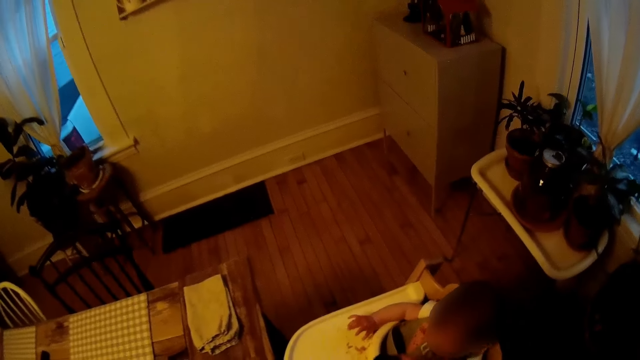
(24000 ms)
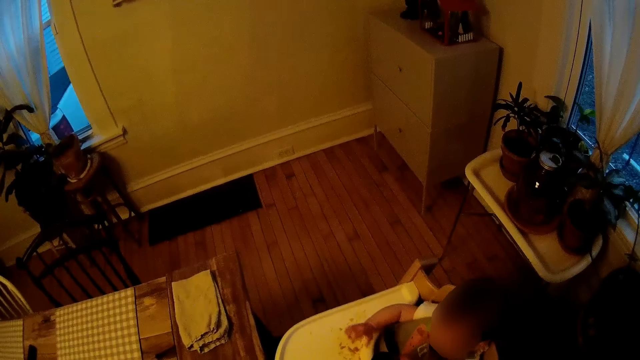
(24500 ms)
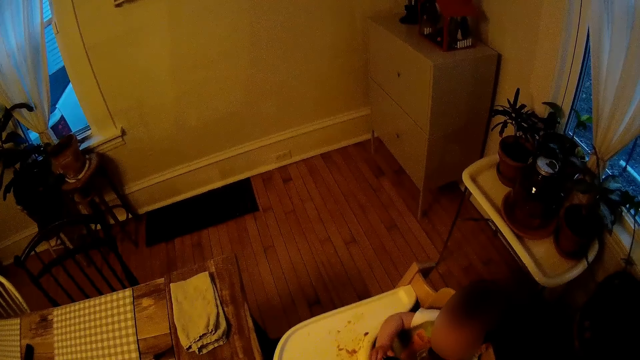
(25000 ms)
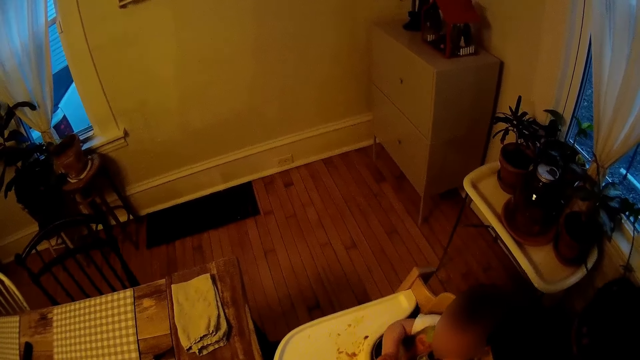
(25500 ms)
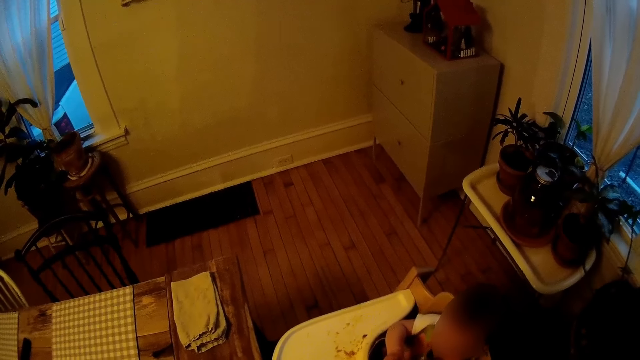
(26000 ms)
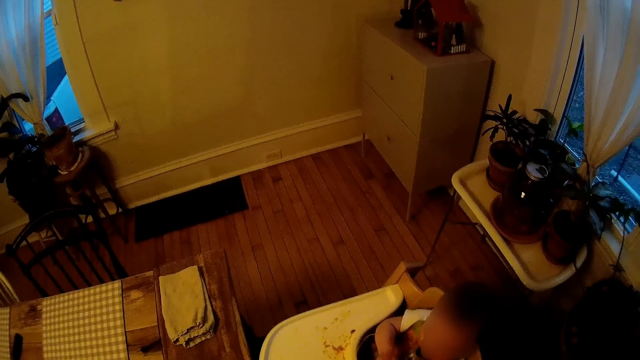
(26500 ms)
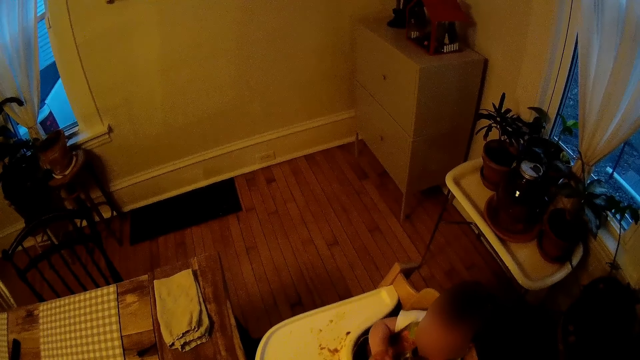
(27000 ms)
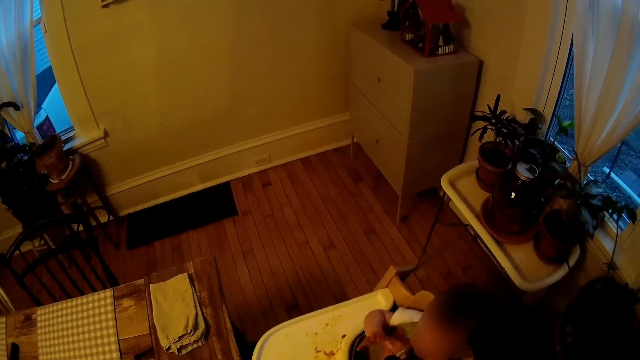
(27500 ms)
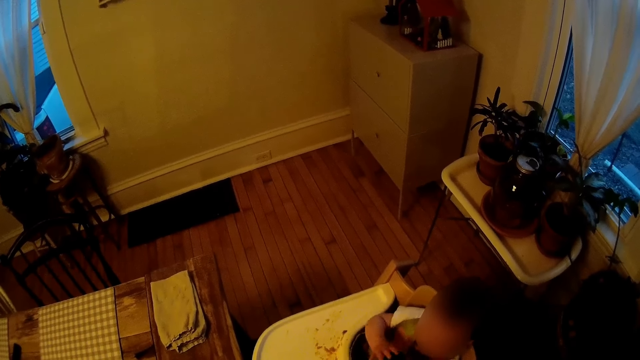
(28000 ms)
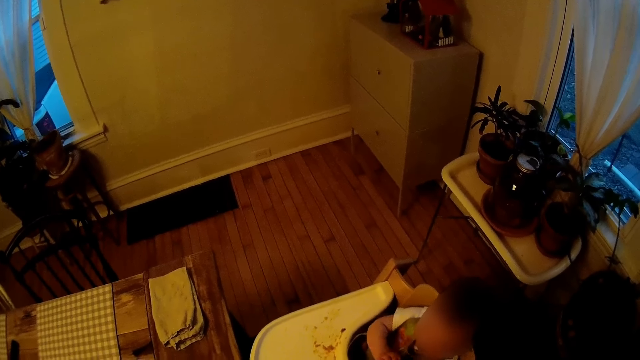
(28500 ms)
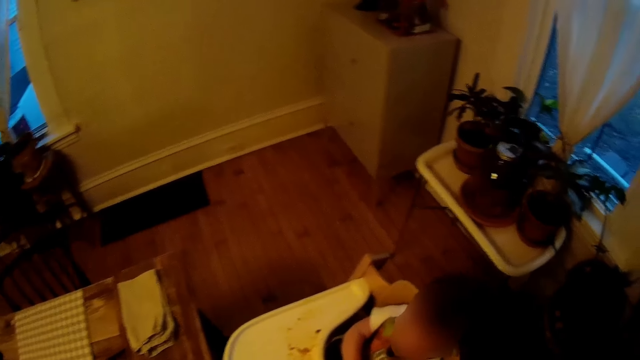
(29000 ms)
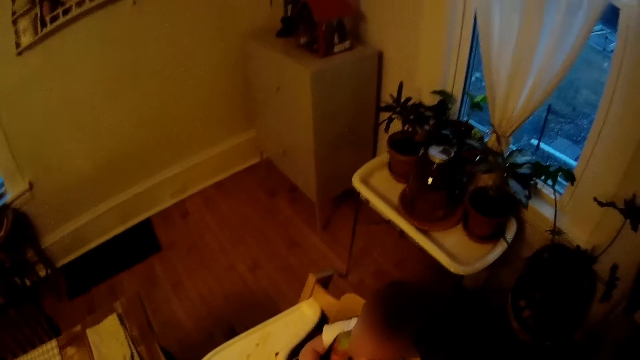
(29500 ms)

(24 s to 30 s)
The camera wearer converses with a child.

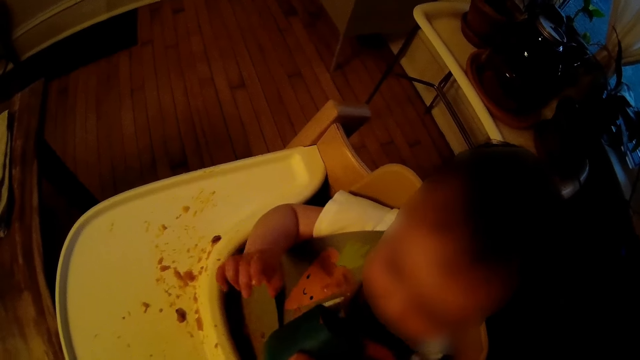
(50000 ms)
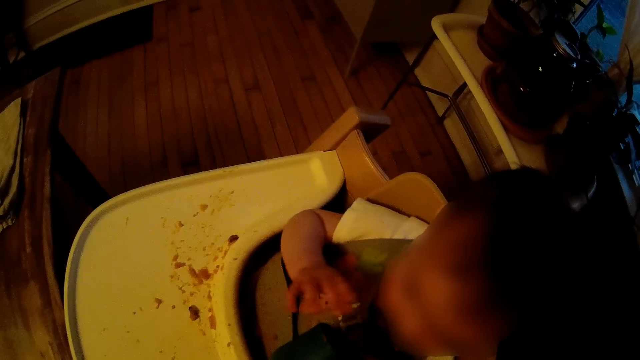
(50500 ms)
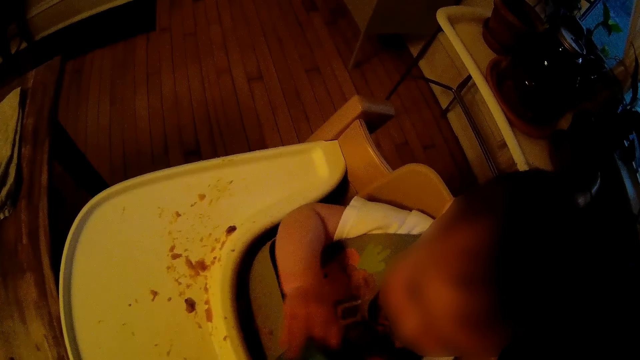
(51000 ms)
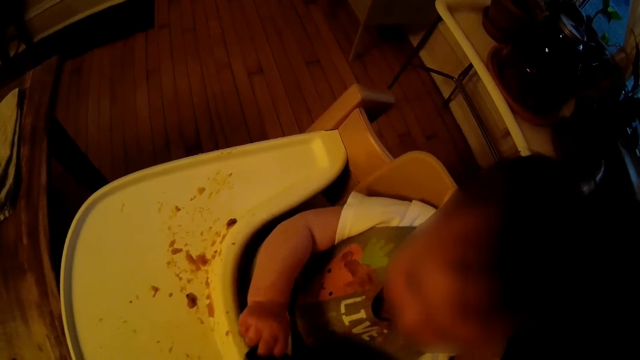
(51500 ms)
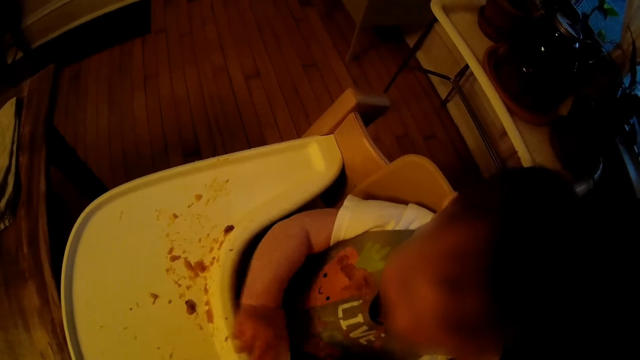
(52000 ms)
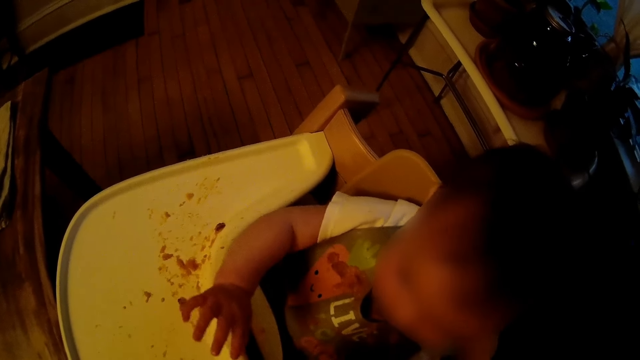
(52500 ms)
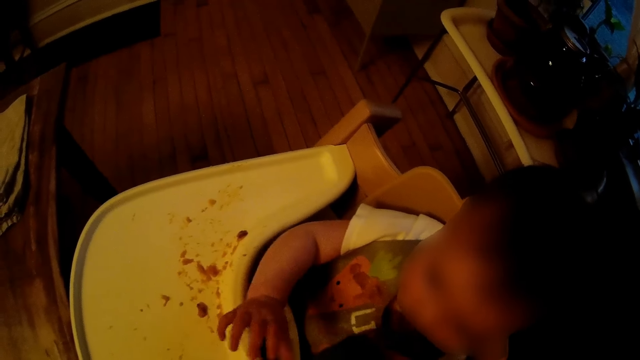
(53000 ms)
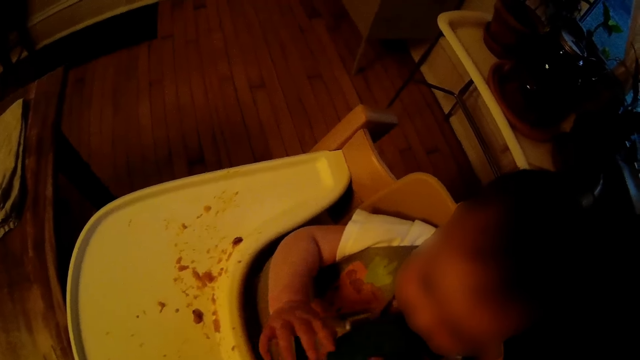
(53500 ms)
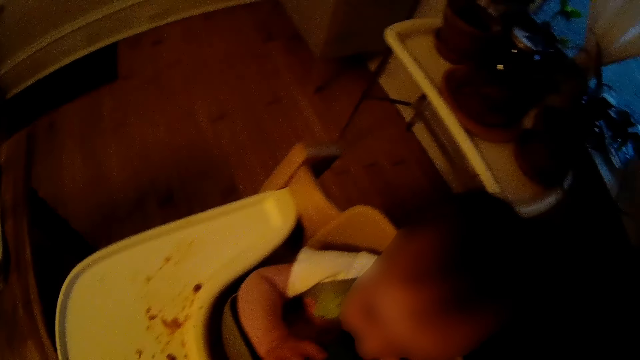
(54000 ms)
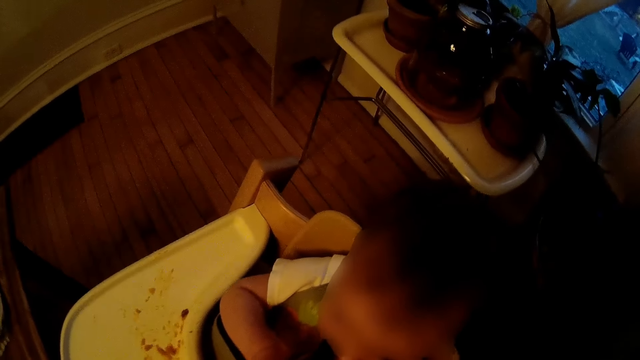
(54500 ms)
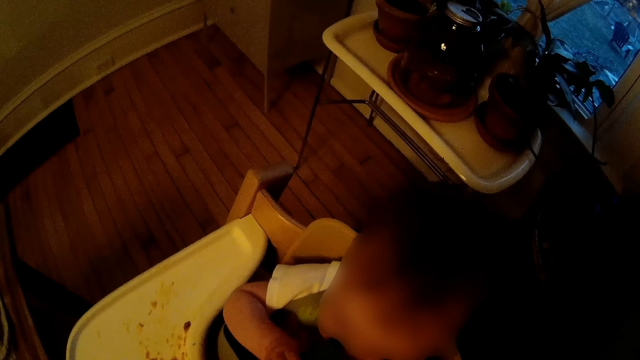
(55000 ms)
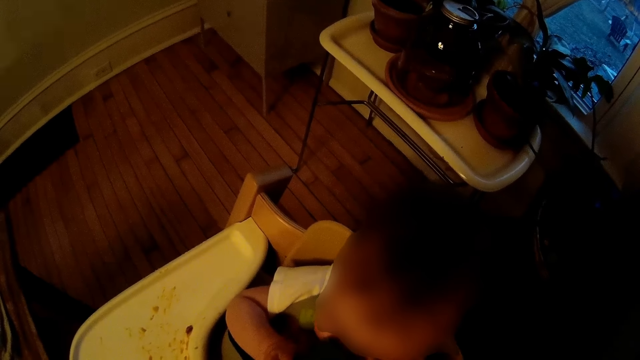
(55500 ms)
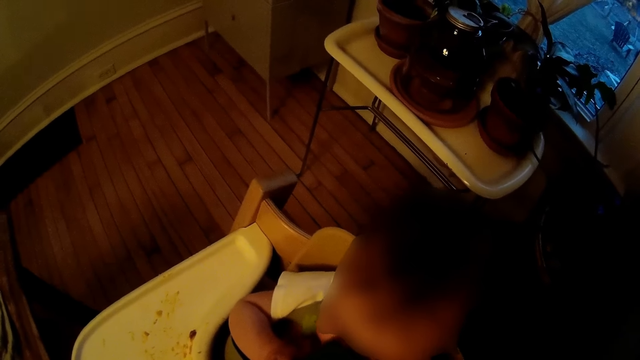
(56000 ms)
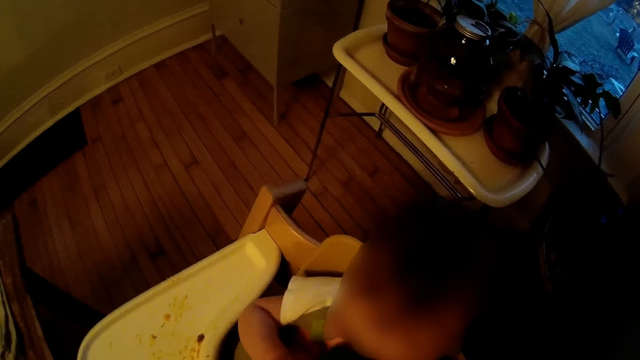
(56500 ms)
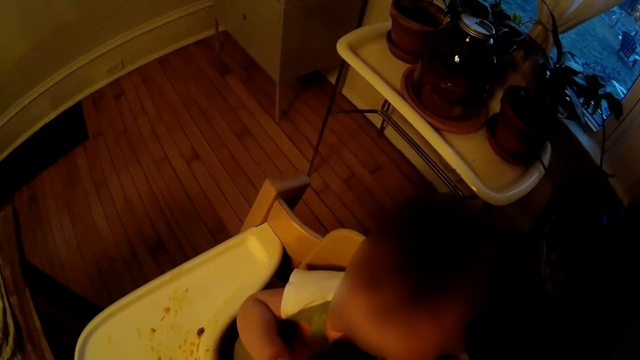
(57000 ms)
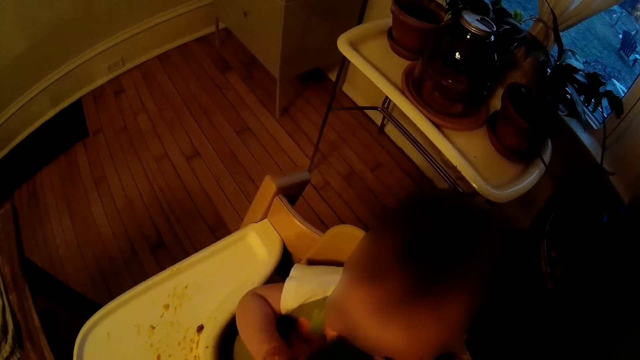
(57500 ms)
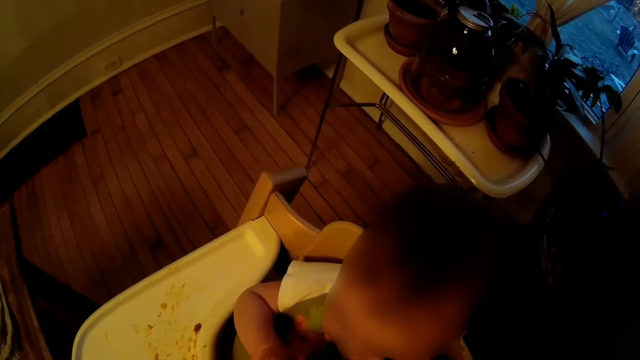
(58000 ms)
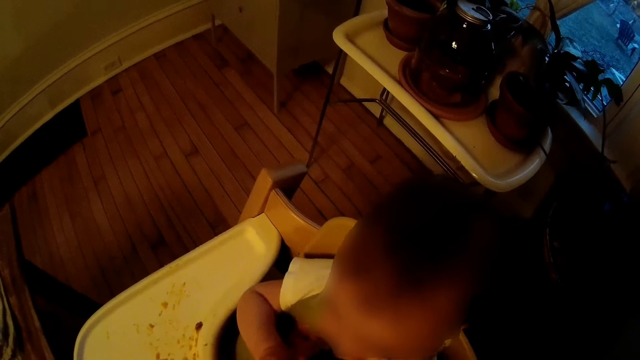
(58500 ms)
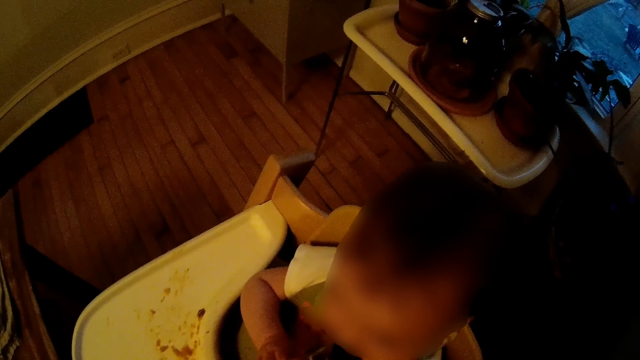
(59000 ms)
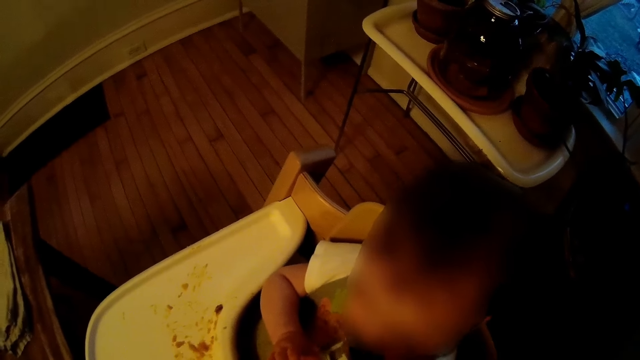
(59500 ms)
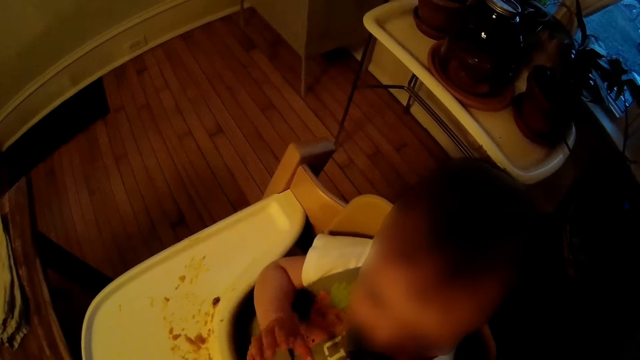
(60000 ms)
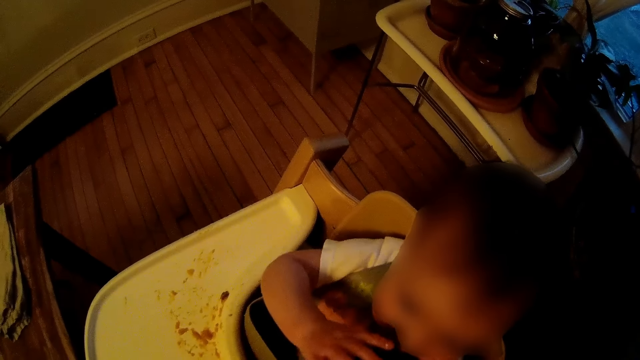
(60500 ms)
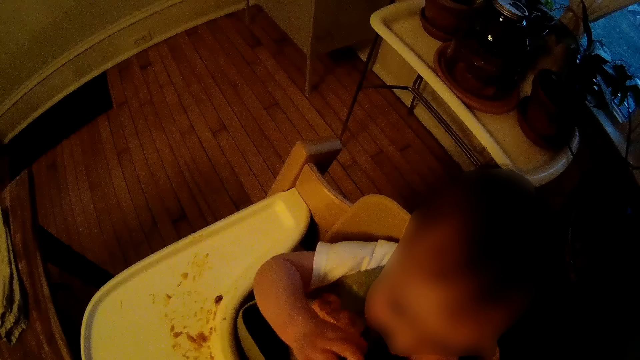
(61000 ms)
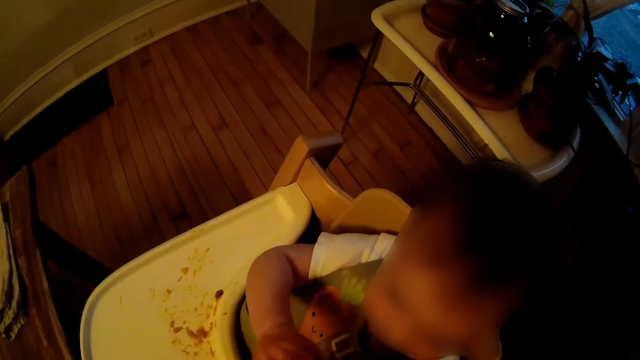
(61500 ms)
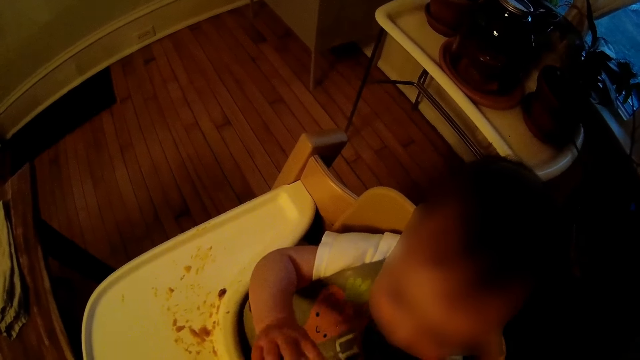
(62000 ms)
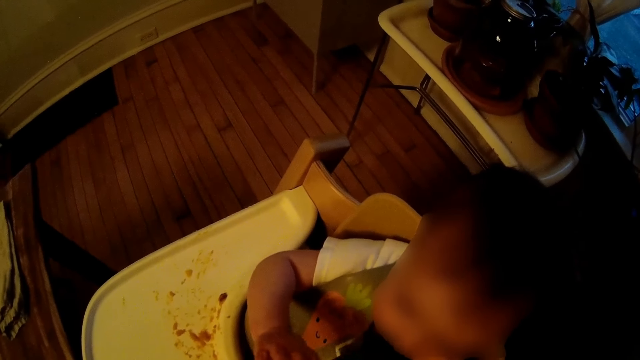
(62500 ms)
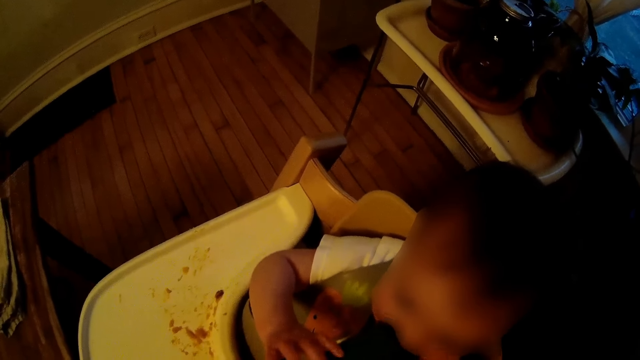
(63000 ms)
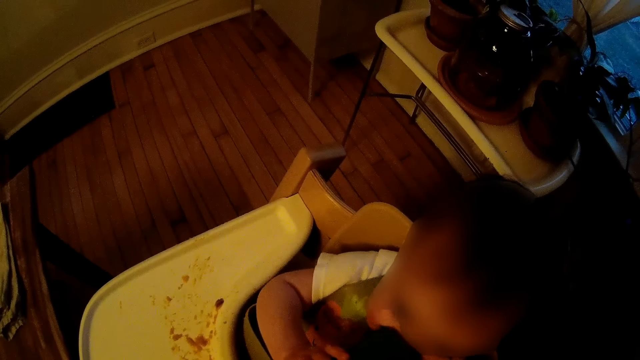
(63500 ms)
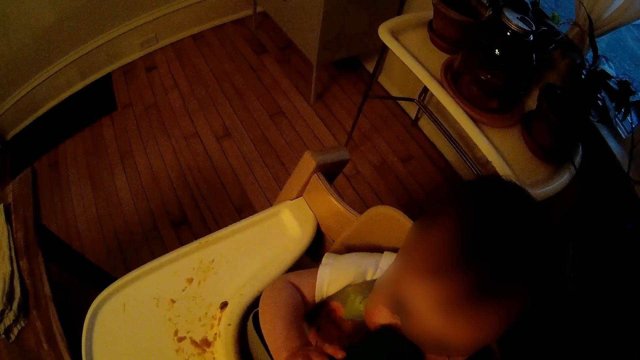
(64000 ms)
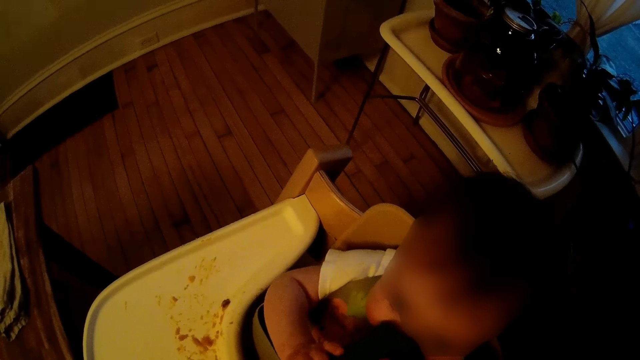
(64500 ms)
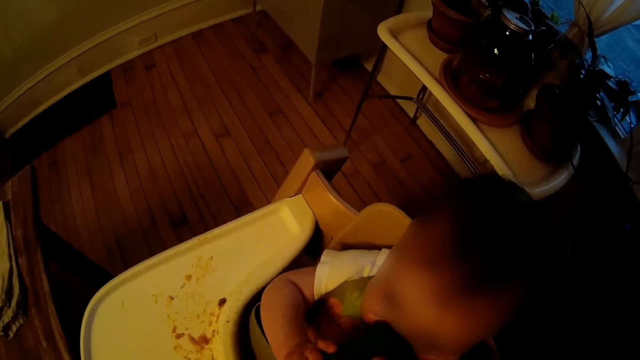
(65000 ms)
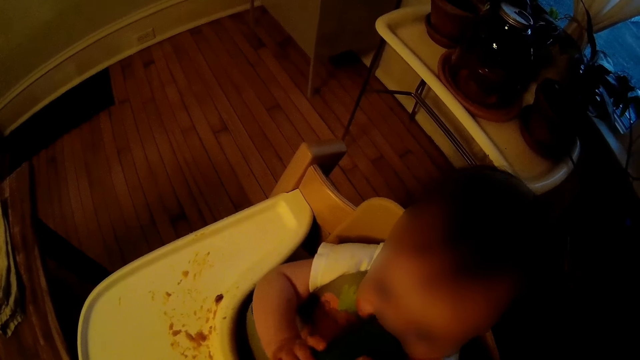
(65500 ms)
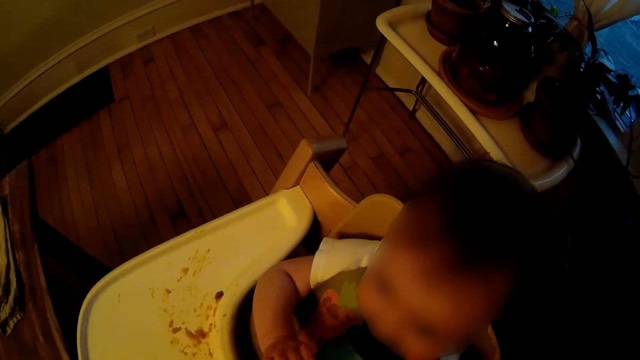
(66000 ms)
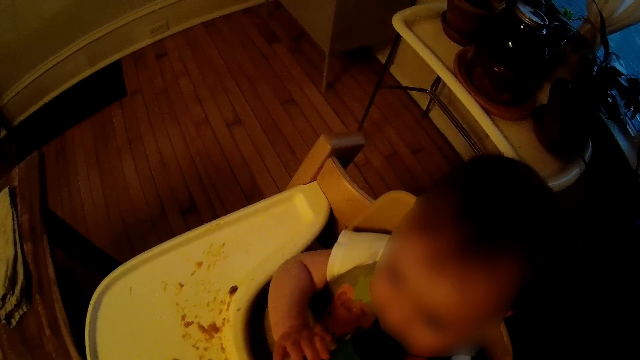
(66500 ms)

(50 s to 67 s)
The baby touches the cup with her right hand. The camera wearer puts the cup in the baby's mouth with his right hand. He puts the cup in the baby's mouth with his right hand again.
